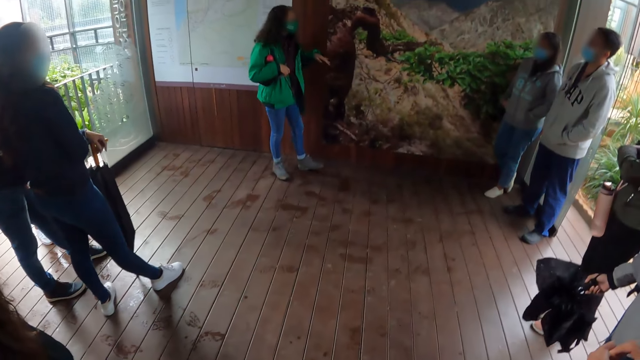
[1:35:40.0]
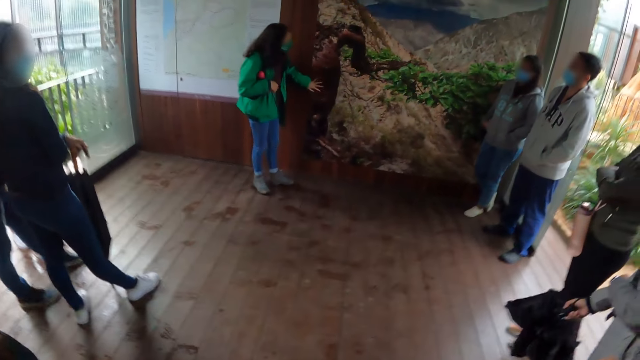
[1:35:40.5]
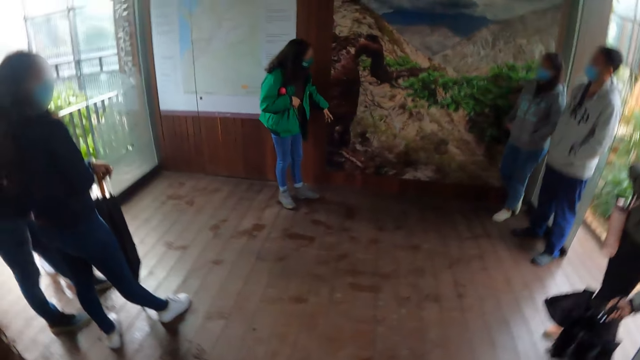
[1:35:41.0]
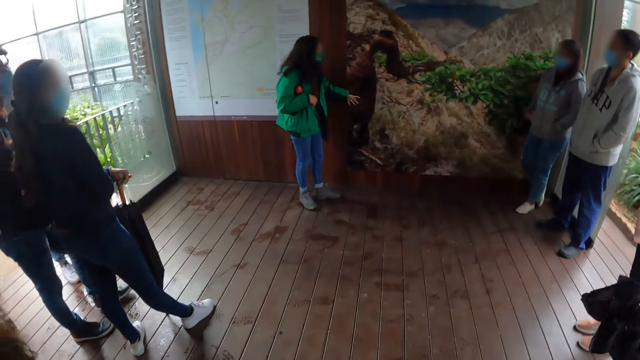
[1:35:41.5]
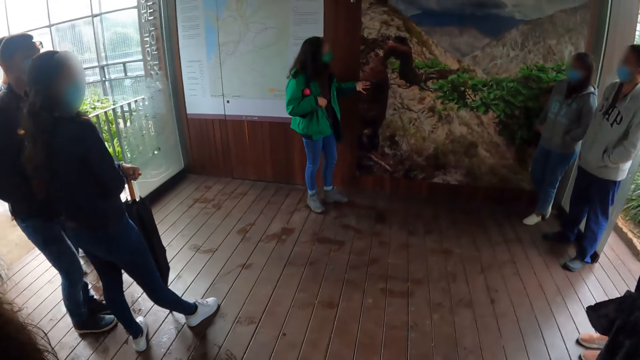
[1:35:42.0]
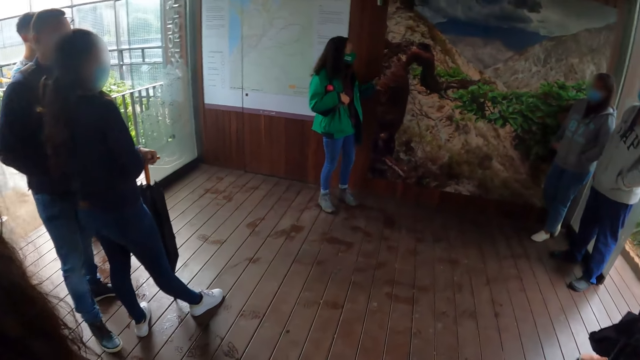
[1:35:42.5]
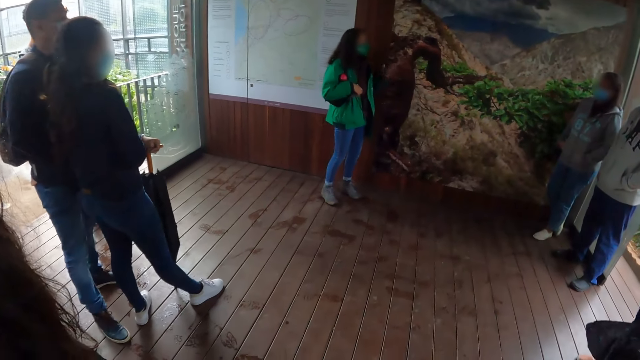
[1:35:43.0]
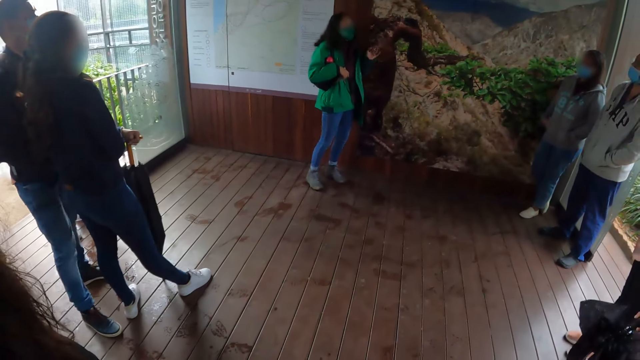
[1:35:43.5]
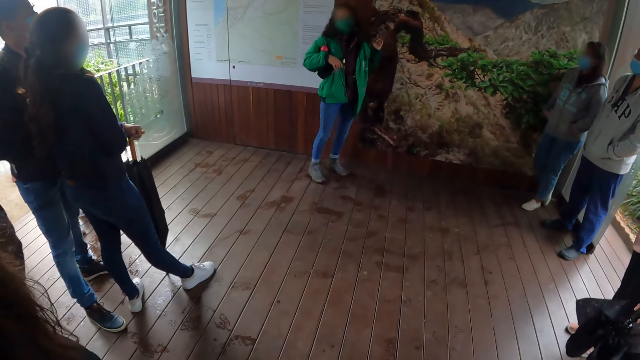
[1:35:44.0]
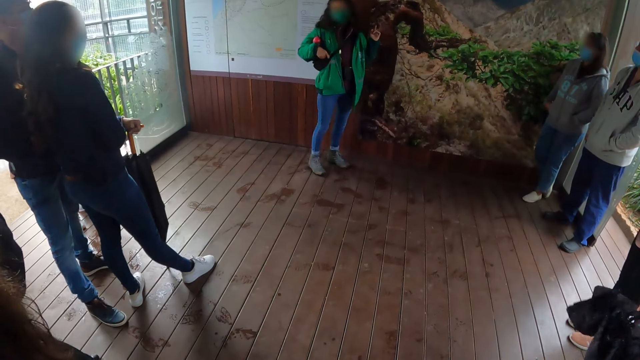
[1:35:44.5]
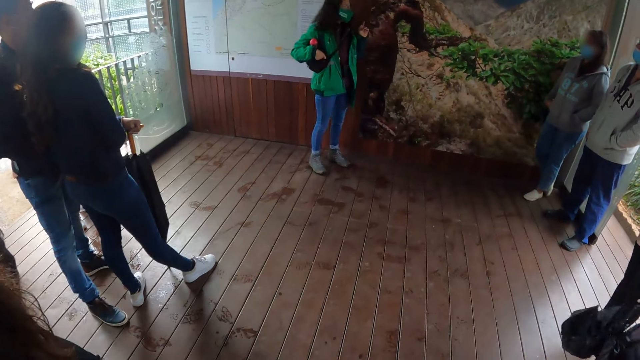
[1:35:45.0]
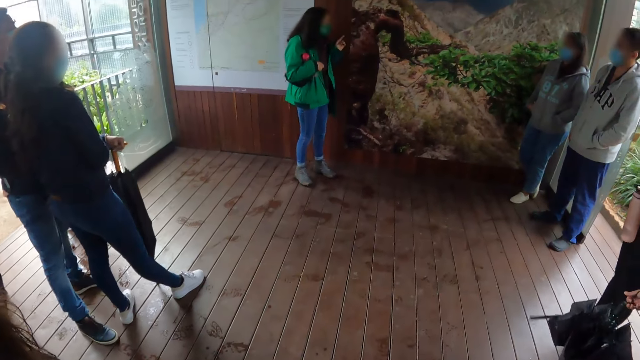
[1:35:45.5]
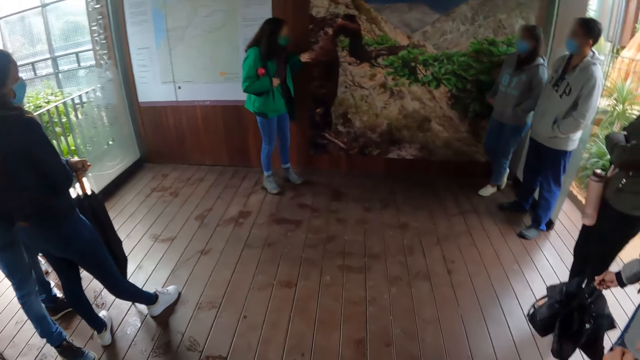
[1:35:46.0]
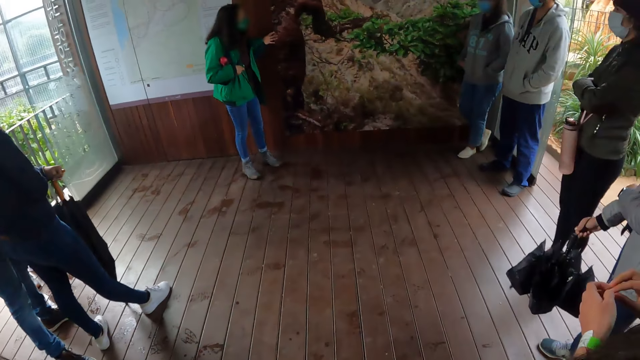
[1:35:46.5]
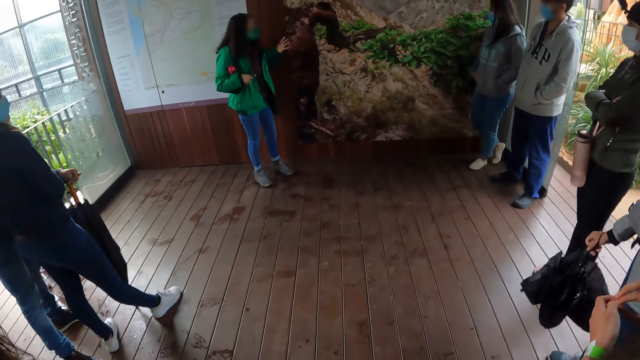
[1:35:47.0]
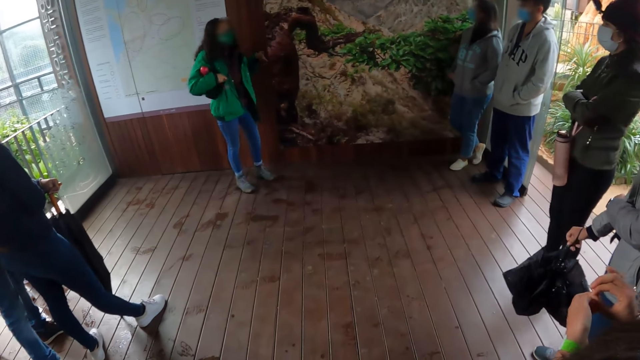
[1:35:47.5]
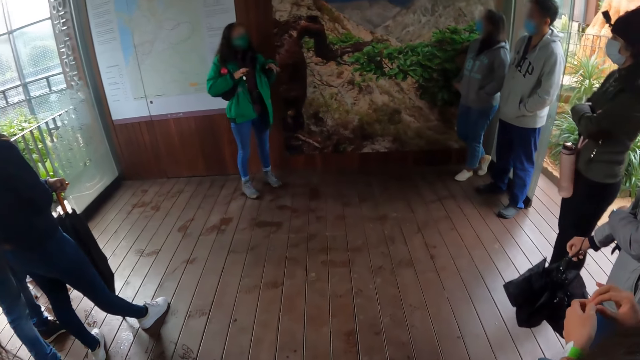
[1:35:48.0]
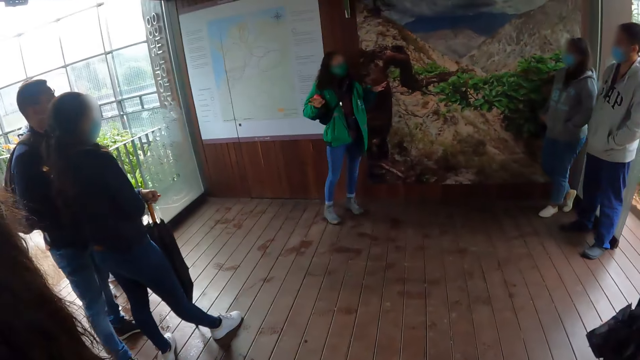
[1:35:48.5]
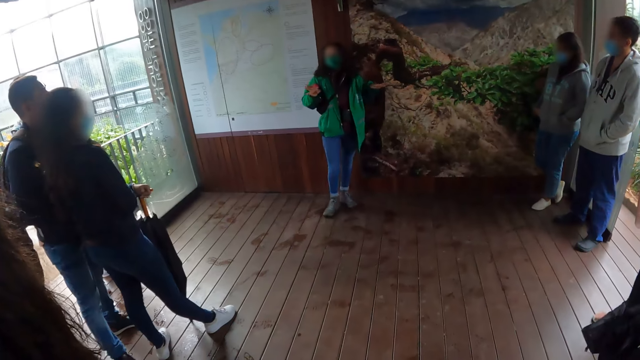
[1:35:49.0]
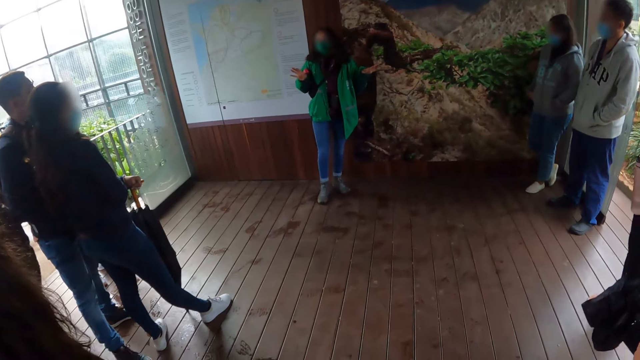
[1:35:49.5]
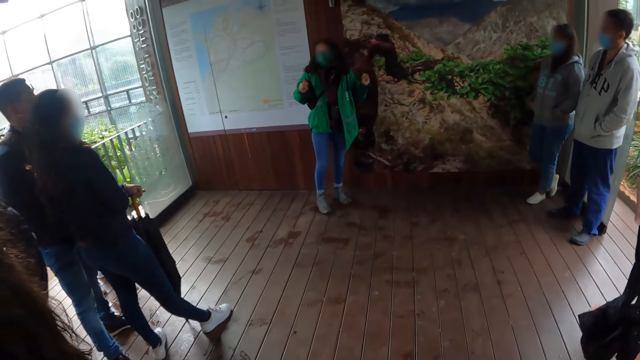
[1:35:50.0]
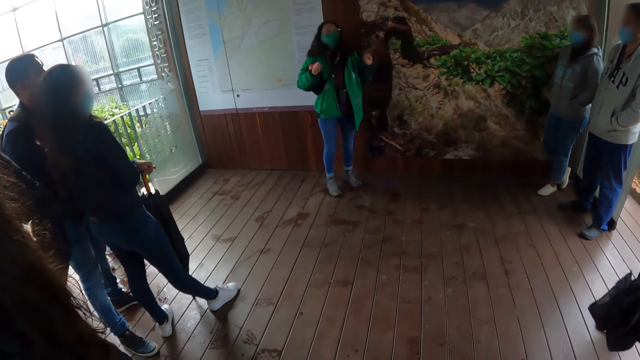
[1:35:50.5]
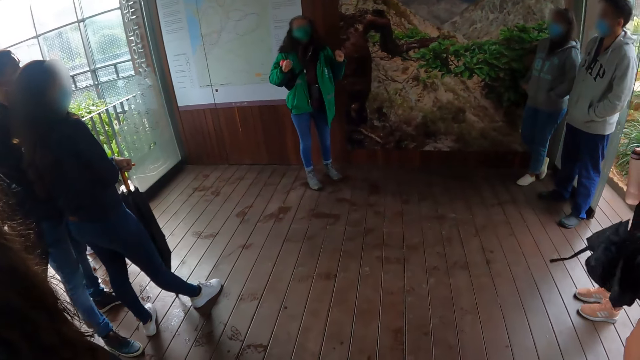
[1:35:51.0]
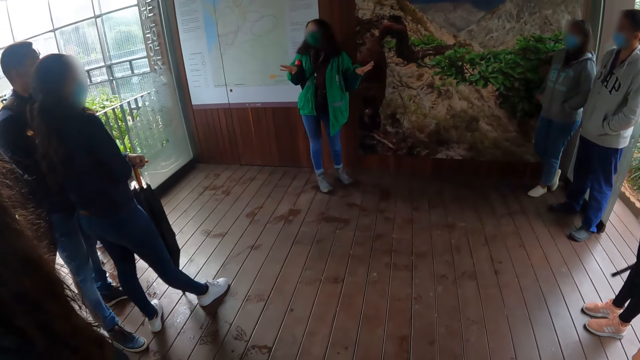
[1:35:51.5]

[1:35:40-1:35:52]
A lady touches a picture. The lady touches the picture again. A man moves a leg and repositions the leg. The lady points at the picture. The lady points at the picture again. The lady moves her hands.

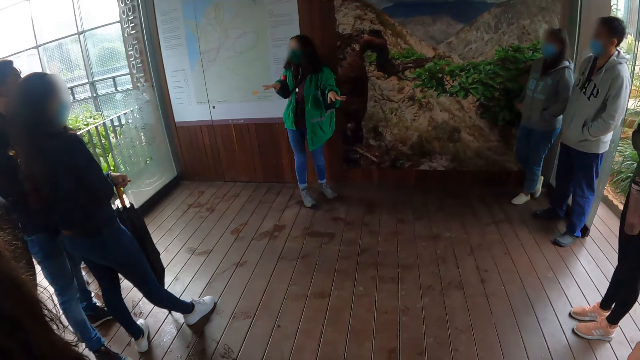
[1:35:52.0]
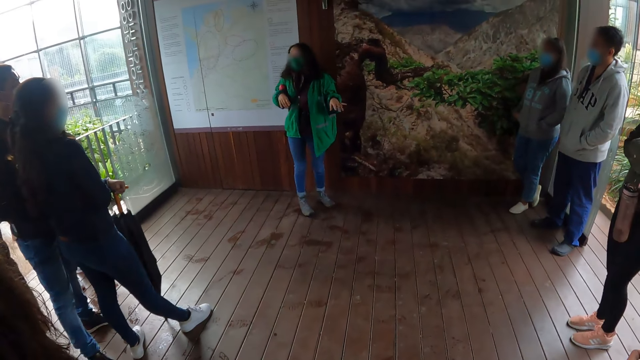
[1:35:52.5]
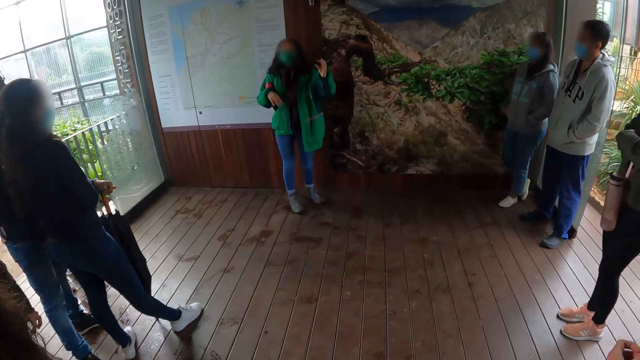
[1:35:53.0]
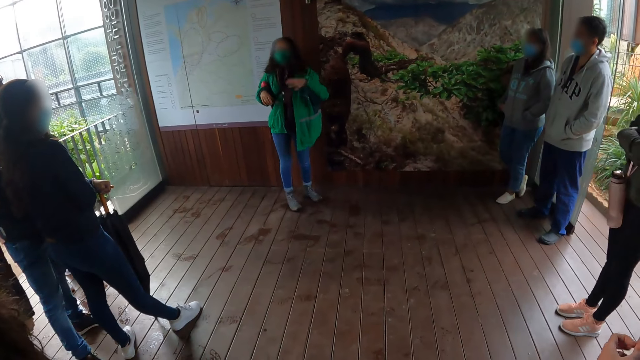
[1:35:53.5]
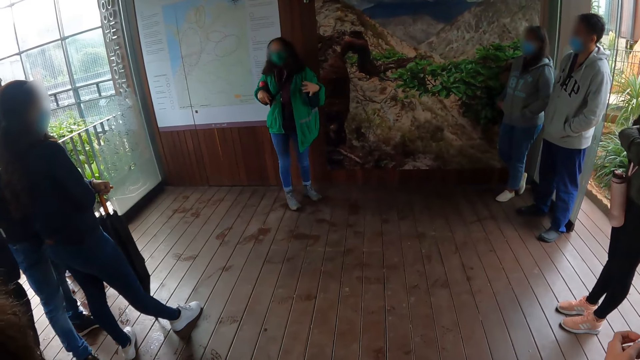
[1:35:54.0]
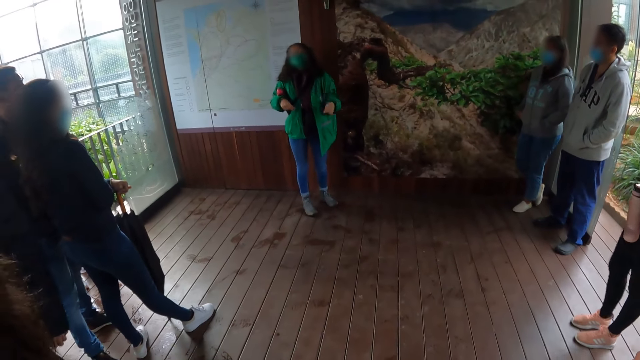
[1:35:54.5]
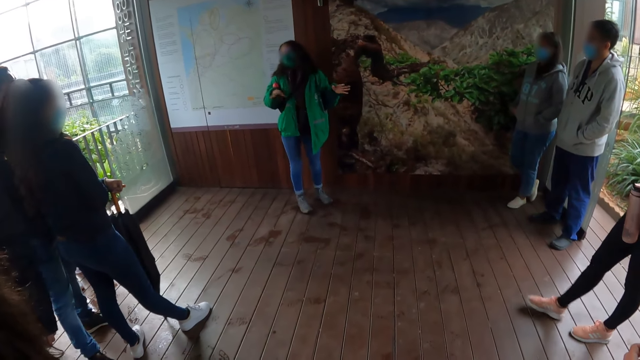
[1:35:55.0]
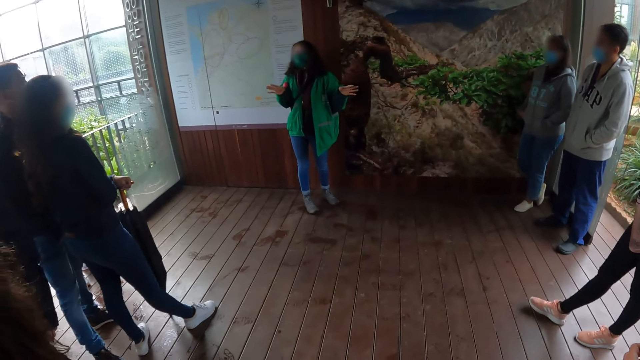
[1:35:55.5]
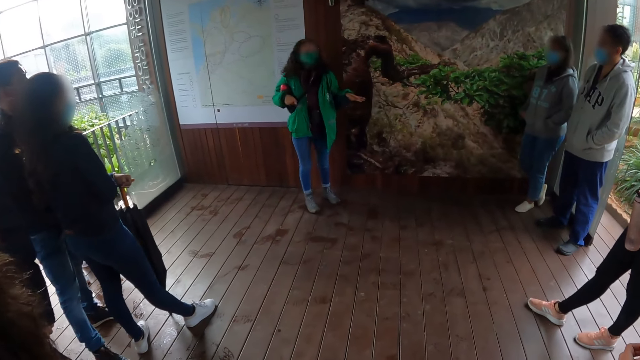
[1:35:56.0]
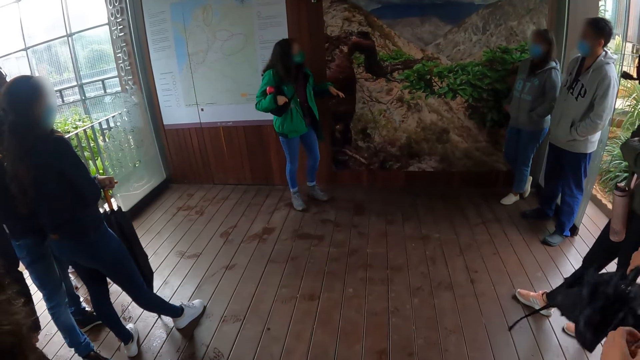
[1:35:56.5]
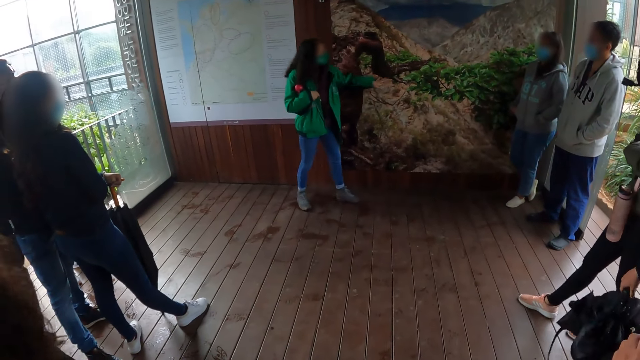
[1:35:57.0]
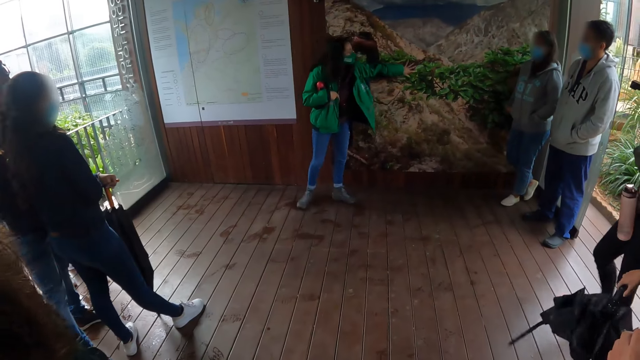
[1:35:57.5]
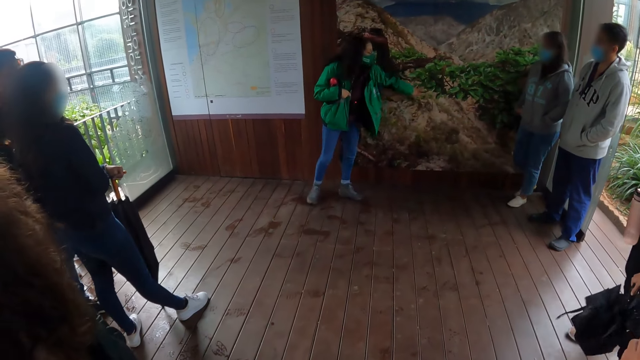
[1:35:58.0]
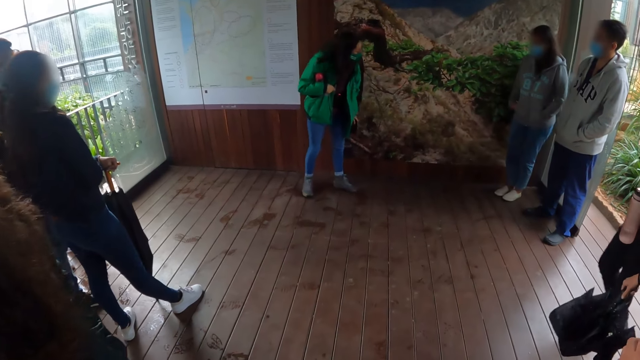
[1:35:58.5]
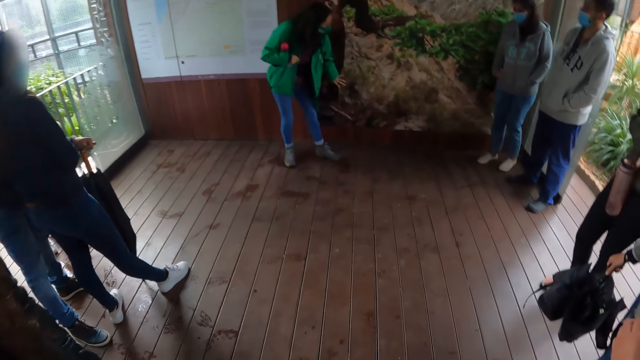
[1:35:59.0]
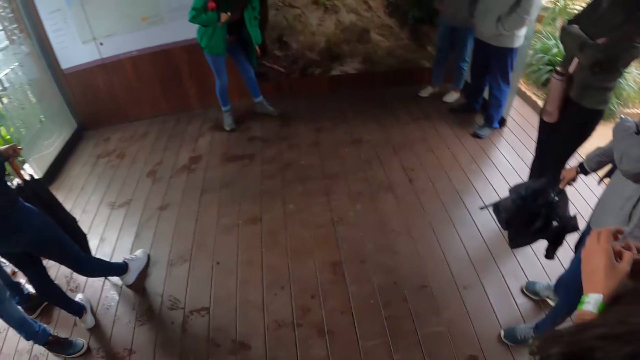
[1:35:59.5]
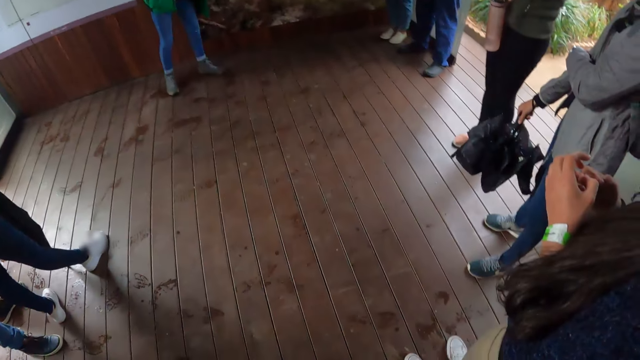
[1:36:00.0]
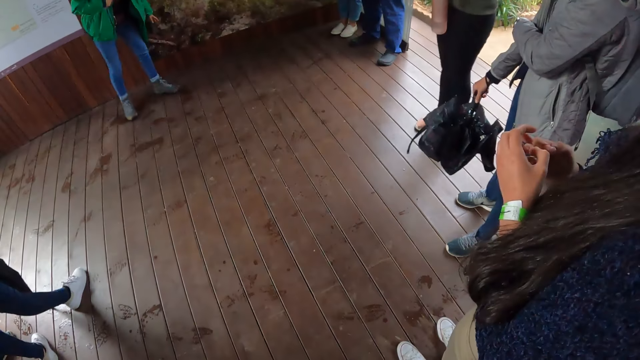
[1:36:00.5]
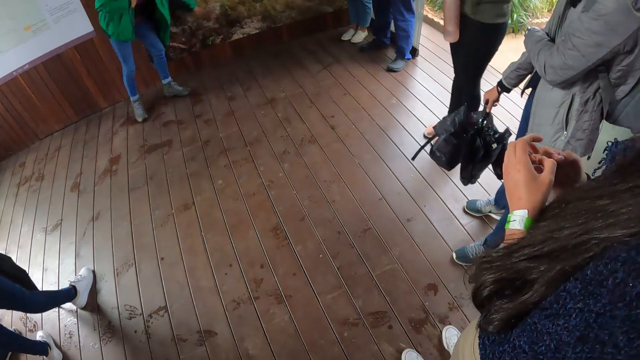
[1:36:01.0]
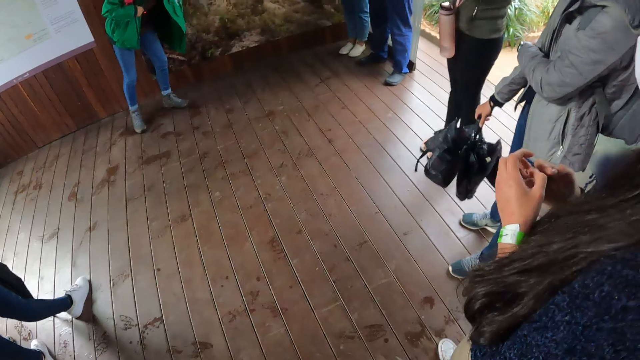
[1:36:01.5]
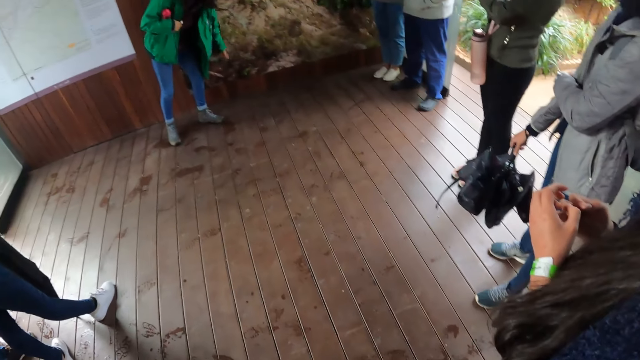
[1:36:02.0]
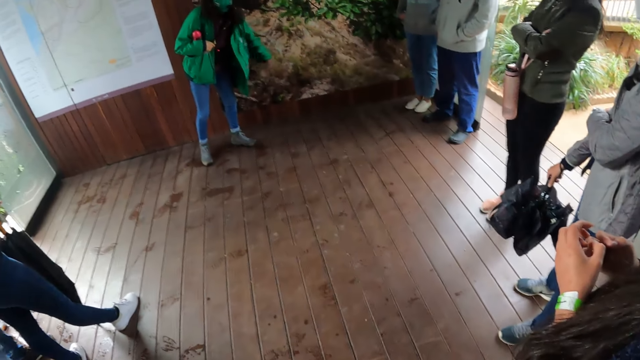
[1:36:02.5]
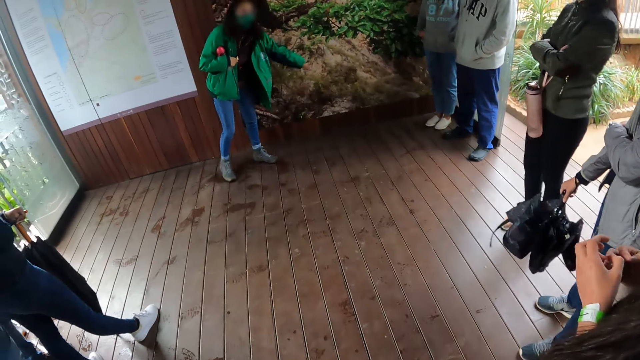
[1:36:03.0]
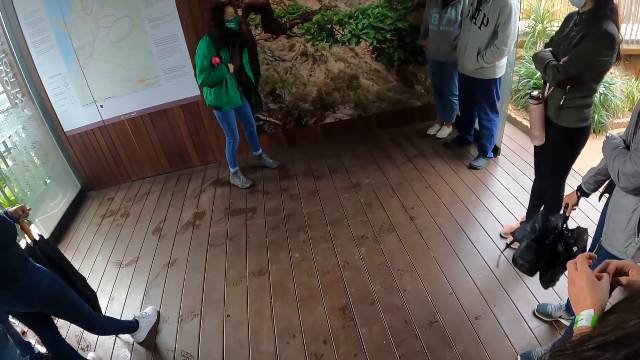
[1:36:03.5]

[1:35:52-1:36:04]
A lady repositions a leg. Another lady touches a picture. A third lady repositions her legs. The second lady moves her hand along the picture. The first lady shakes her legs.
